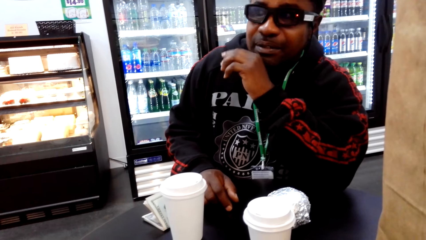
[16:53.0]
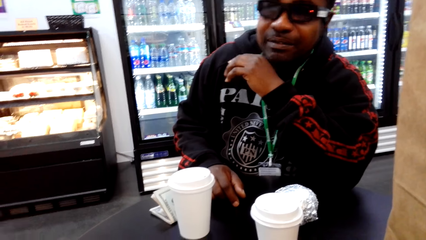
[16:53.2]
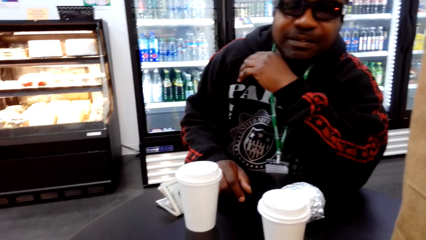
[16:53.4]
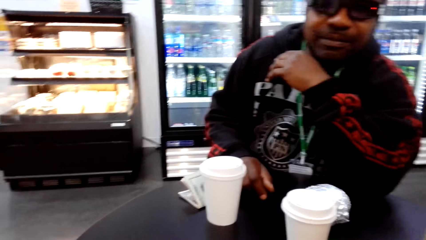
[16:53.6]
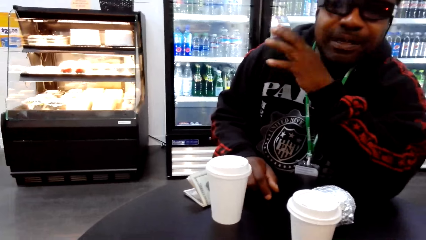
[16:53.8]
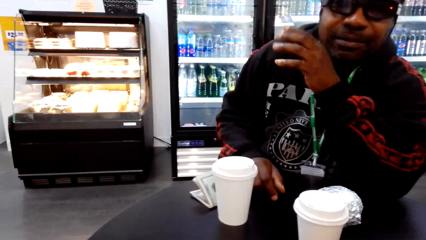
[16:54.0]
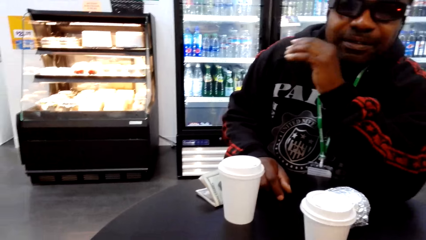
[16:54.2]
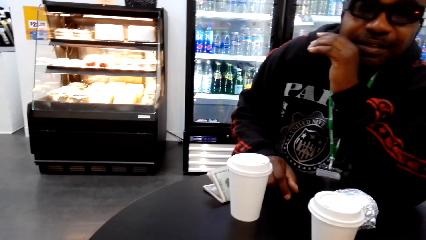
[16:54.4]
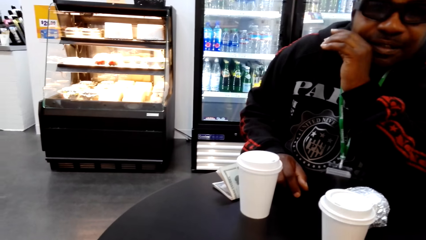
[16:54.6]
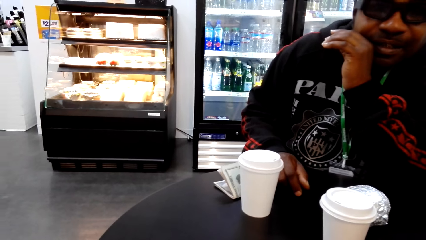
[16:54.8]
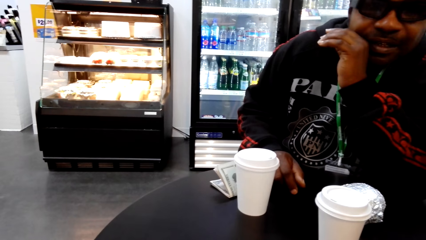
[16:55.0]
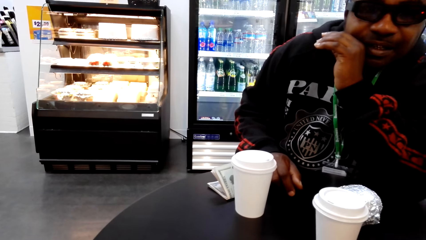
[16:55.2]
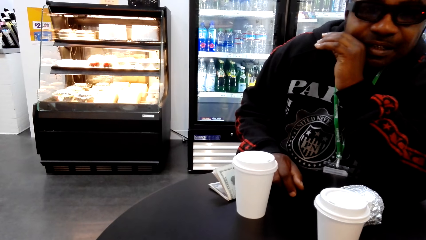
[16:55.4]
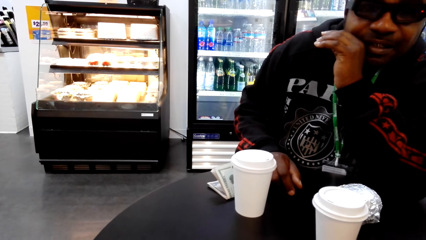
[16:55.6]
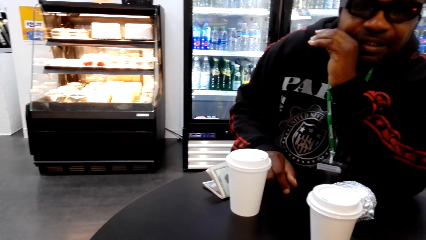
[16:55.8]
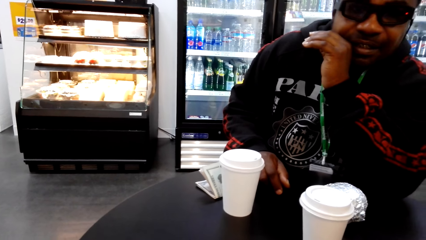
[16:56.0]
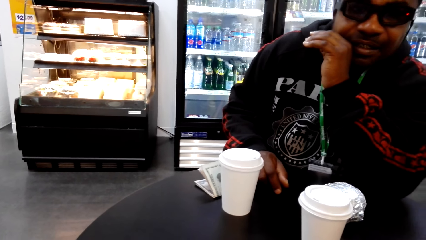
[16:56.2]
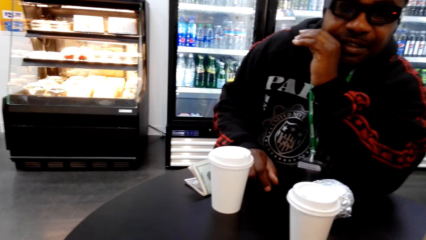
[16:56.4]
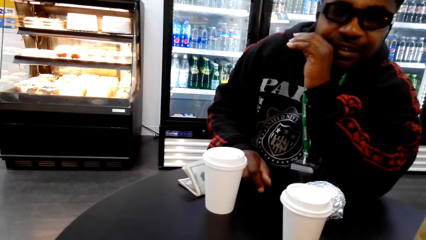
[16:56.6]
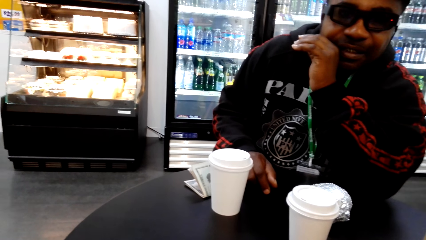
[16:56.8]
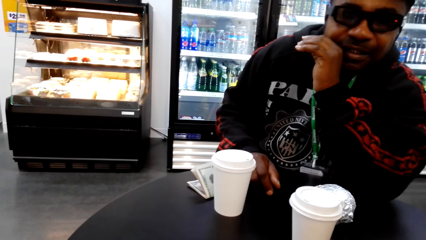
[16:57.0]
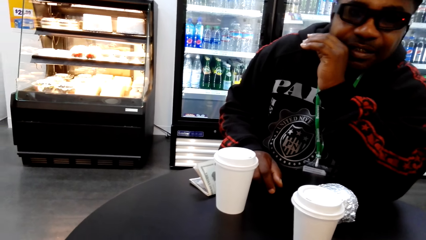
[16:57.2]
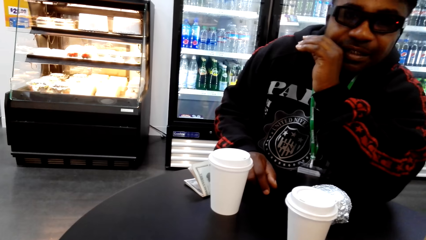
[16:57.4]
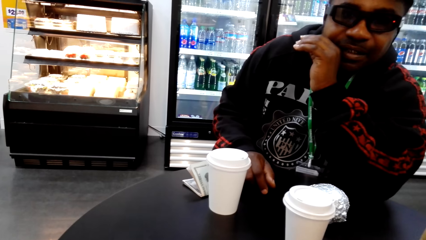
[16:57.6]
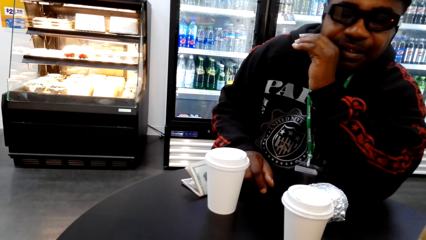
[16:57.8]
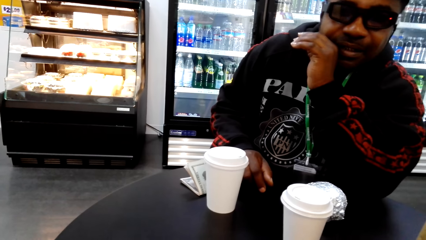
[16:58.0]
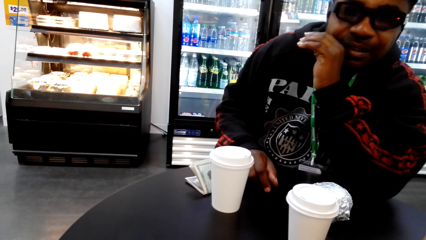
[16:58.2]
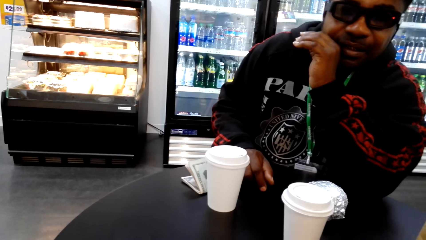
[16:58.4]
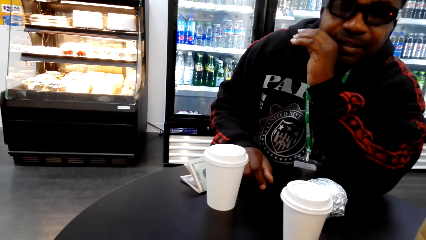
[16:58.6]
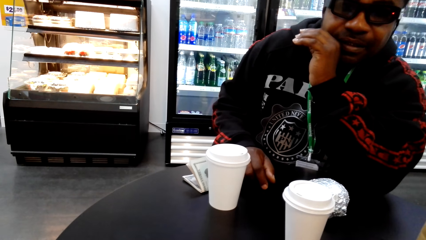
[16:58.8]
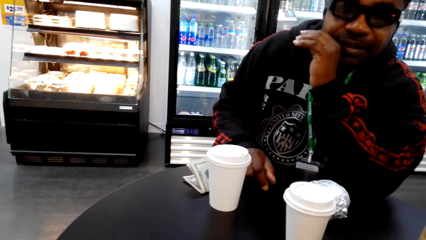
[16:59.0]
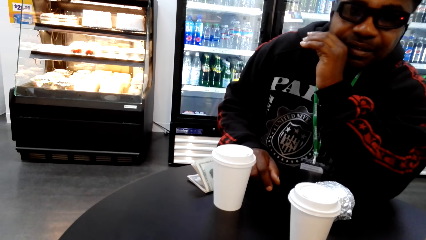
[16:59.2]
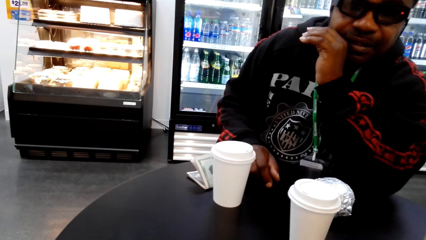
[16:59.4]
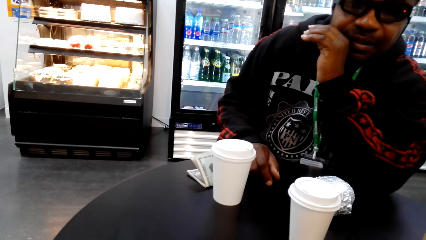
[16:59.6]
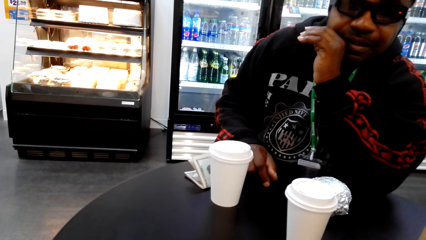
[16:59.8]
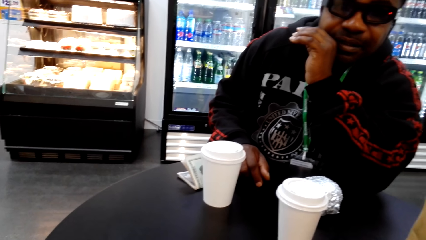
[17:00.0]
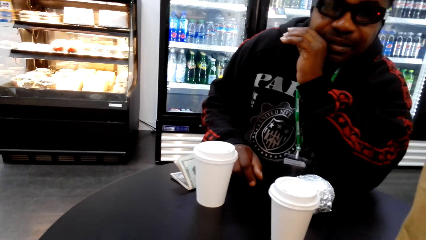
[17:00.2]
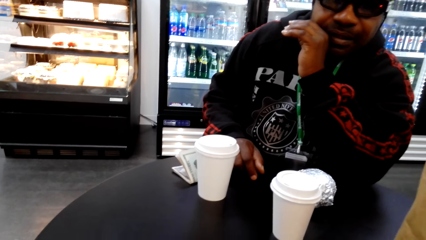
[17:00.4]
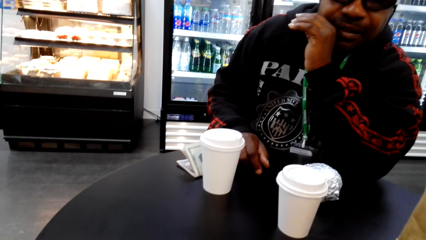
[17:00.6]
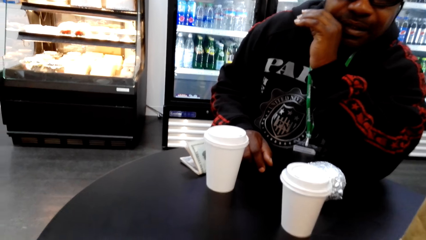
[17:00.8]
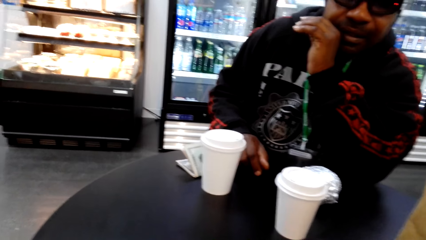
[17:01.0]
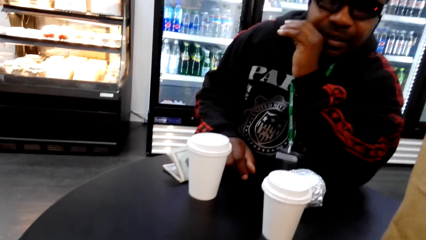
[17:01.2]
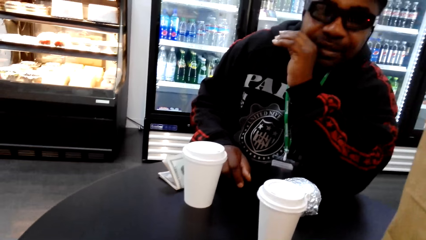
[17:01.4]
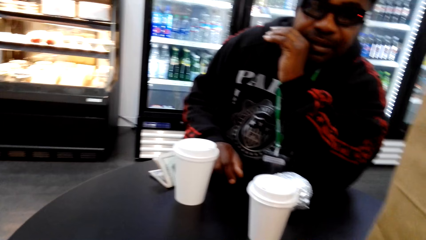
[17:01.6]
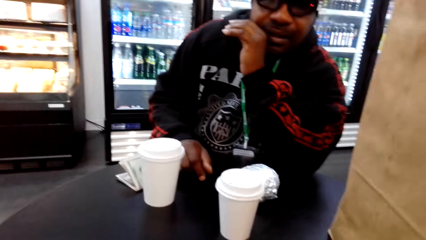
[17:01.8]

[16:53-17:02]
The camera wearer speaks to a man.

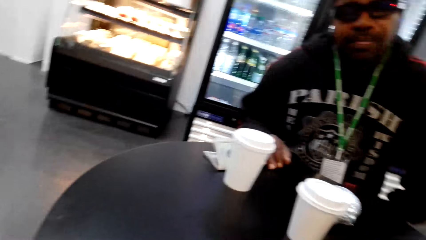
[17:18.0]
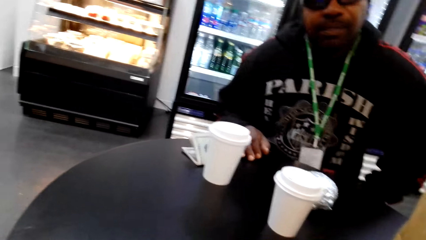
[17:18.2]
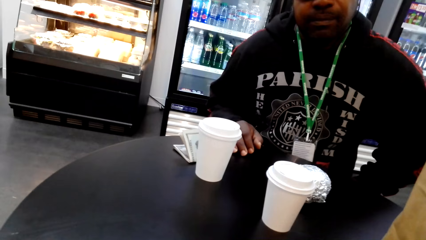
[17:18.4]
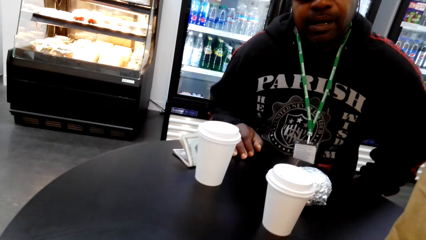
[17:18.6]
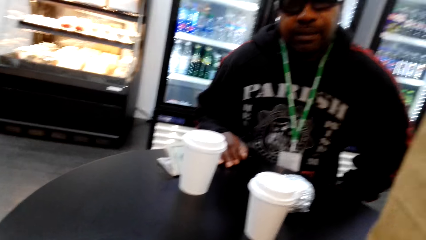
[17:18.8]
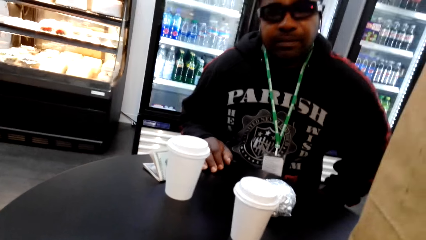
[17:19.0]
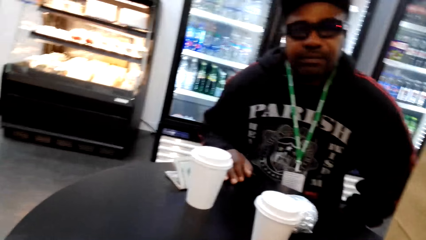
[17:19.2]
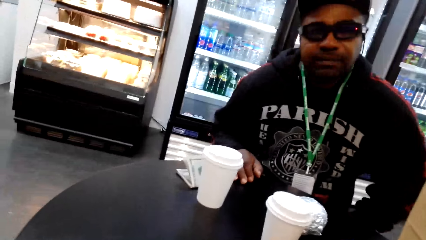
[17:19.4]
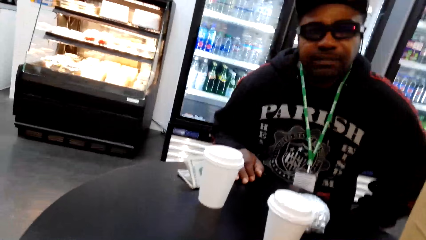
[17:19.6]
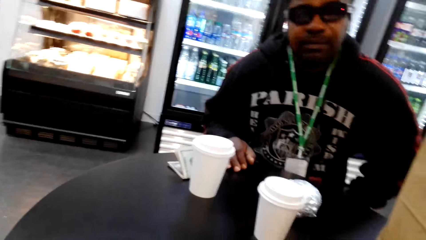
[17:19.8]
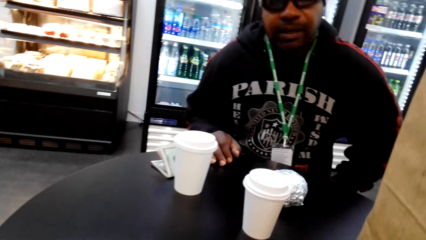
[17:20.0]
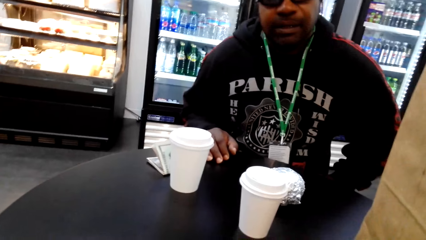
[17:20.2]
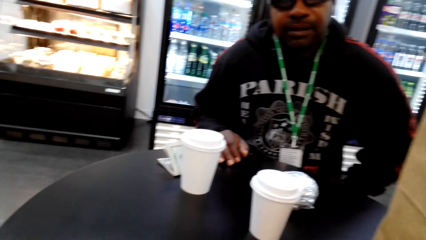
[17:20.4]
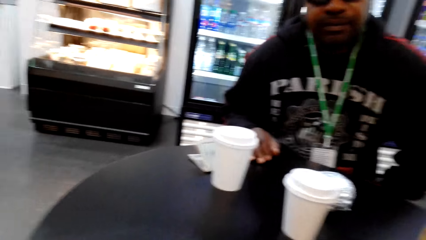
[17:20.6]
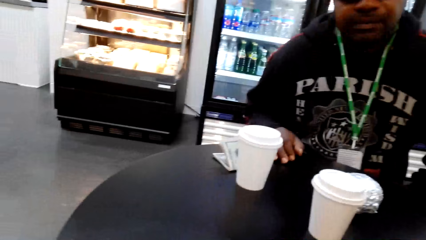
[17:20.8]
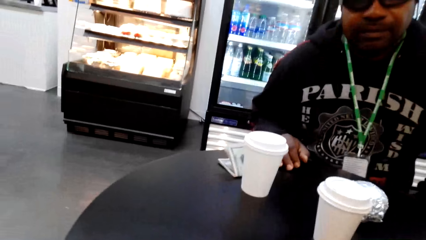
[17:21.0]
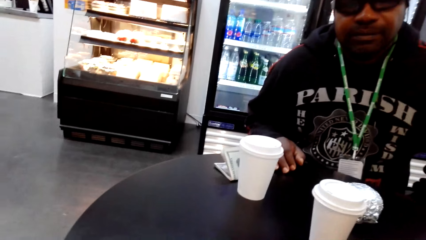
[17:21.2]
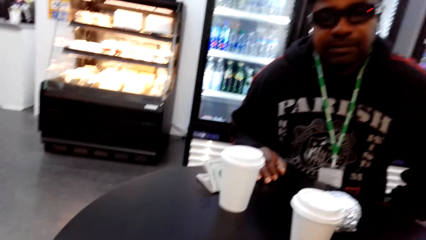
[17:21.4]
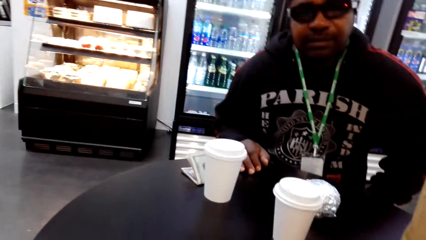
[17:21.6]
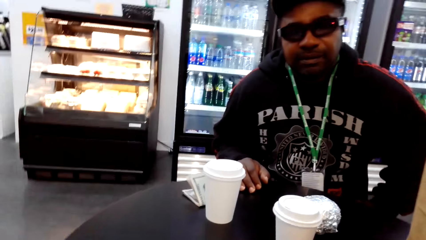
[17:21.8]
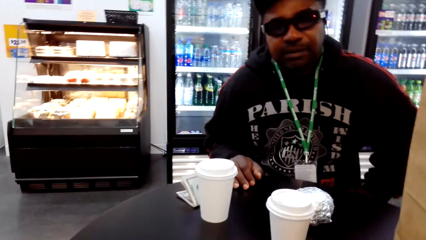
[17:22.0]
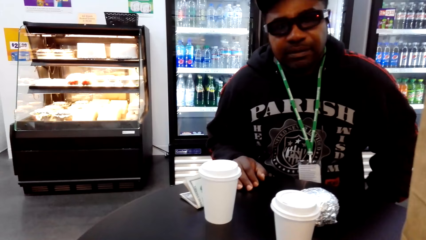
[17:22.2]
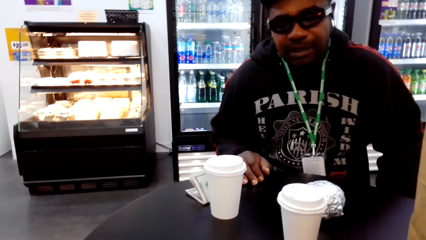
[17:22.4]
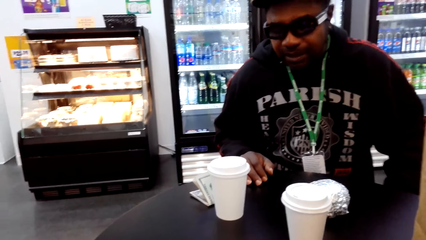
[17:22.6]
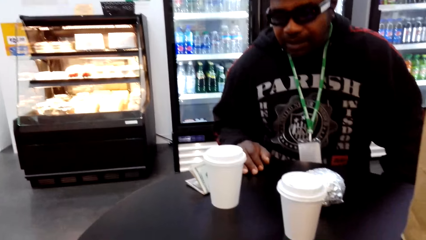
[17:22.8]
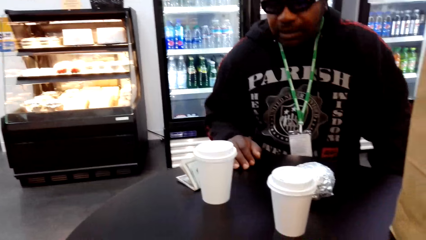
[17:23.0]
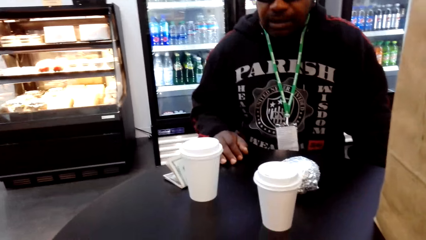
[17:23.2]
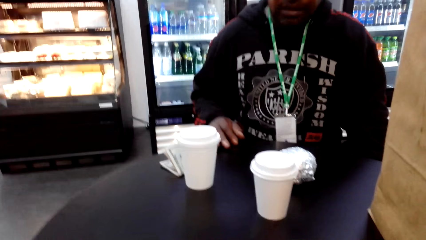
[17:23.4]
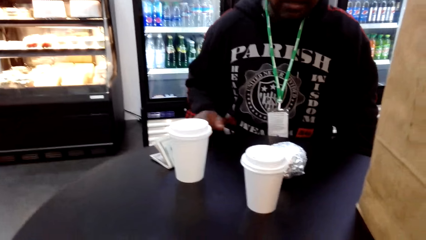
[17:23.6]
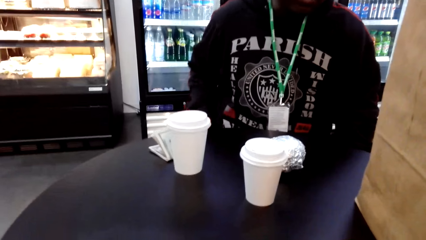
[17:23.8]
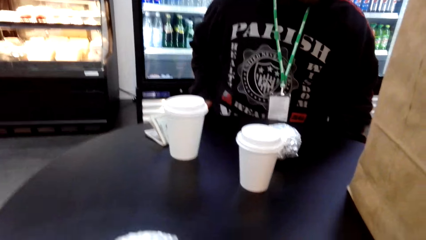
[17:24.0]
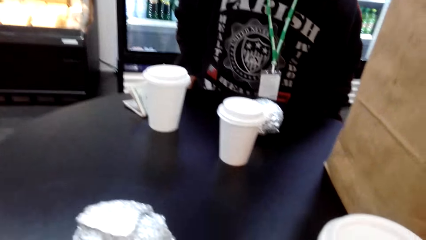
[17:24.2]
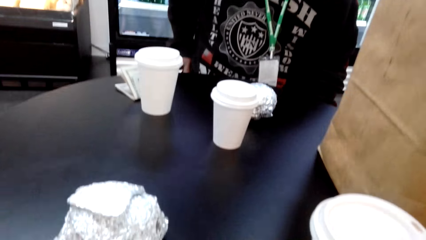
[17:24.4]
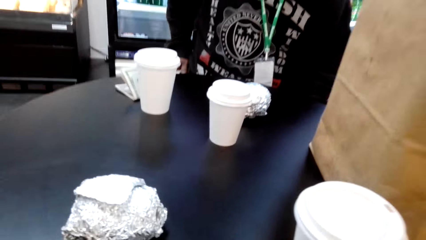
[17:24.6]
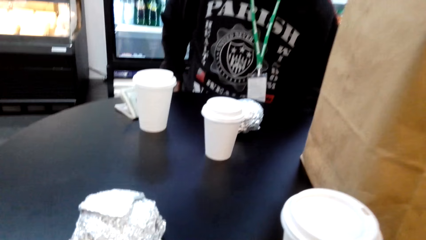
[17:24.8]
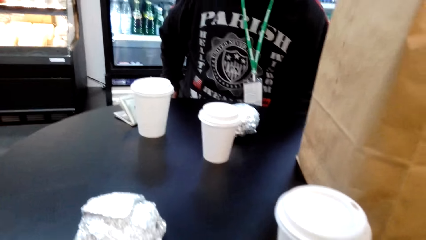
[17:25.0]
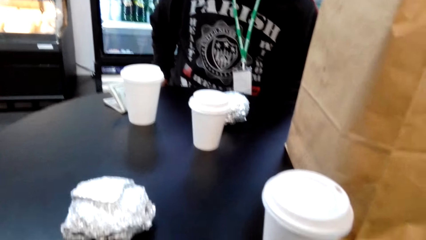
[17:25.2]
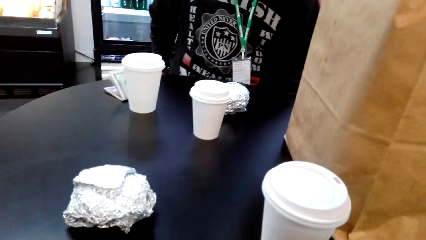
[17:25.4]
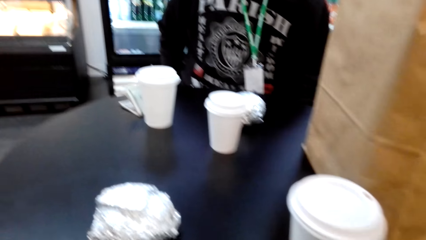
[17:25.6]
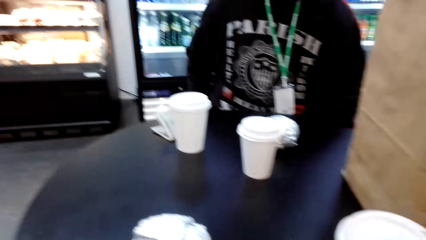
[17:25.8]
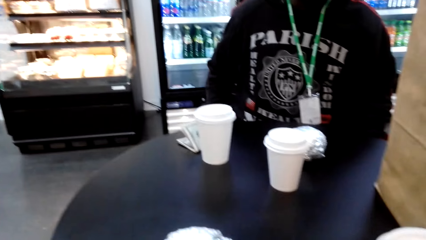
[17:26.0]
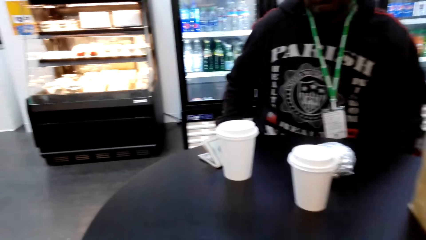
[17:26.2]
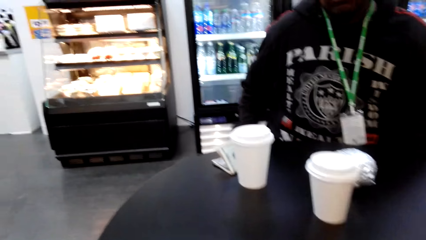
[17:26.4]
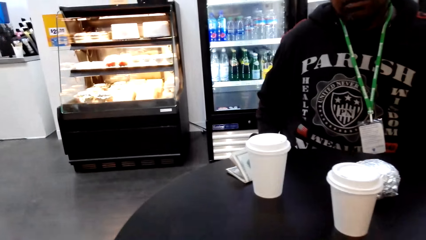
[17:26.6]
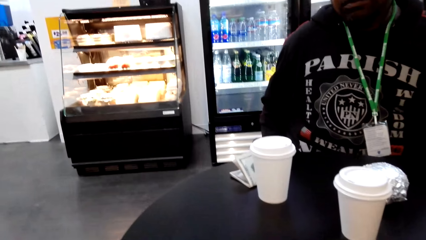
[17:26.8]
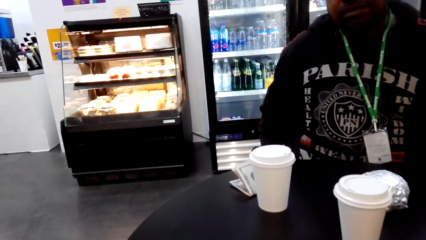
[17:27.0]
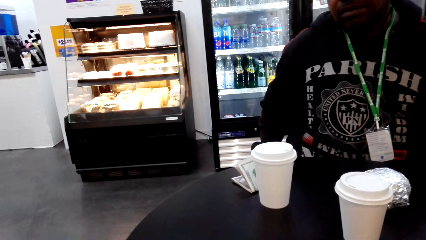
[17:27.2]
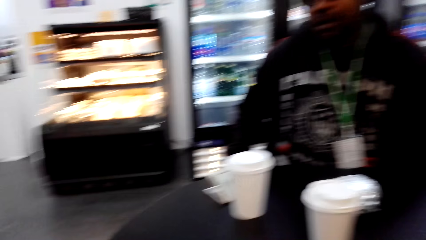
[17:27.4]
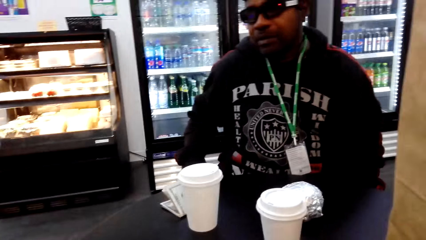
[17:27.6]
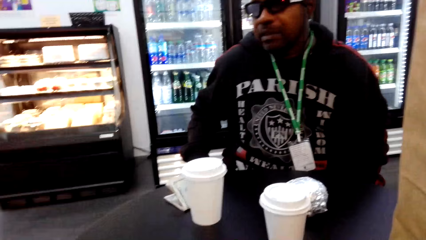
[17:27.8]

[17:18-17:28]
A man speaks to the camera wearer. The camera wearer speaks to the man. They look around.
